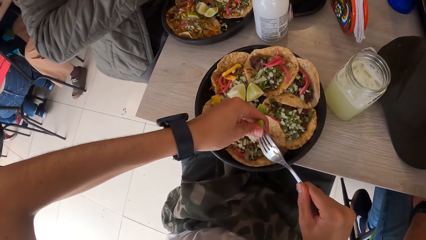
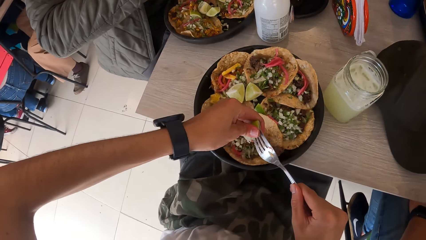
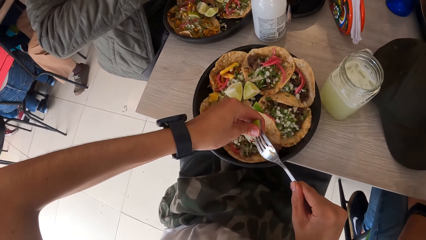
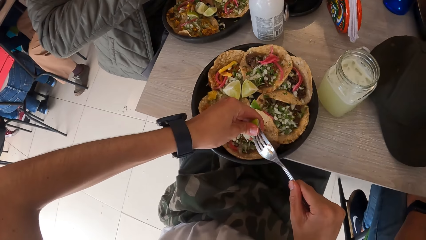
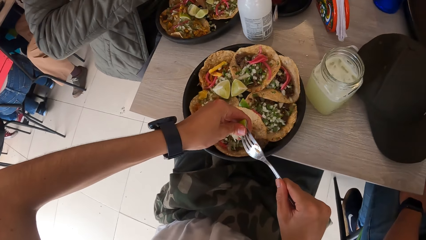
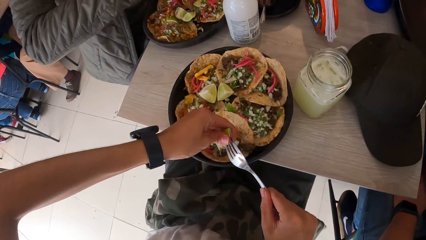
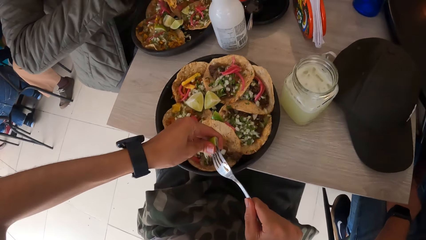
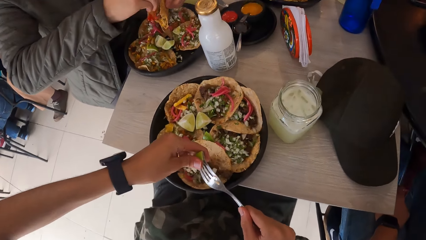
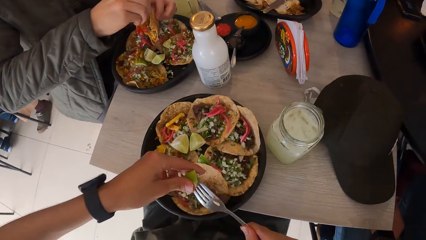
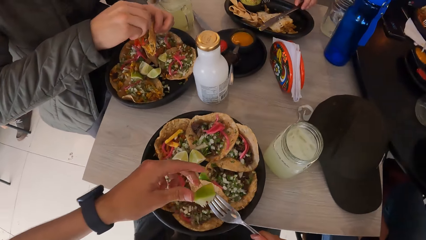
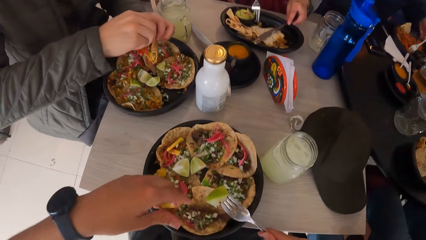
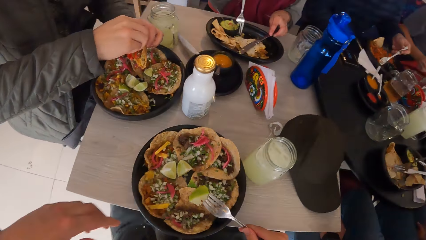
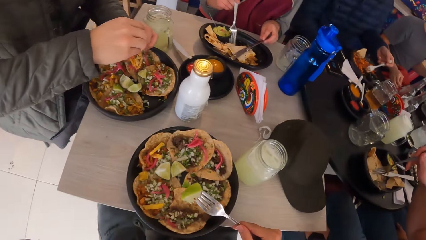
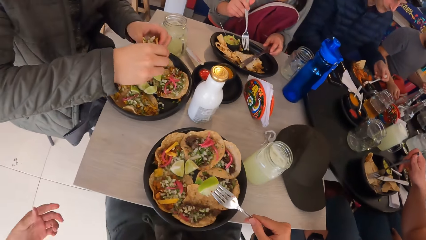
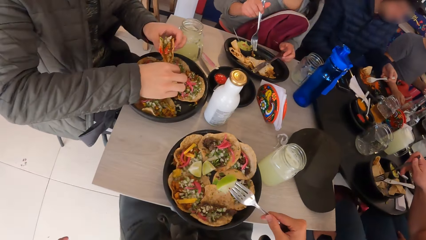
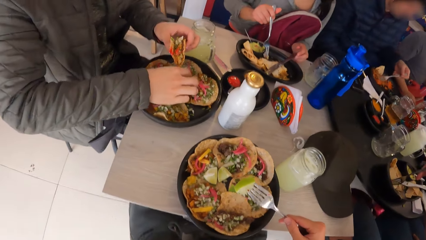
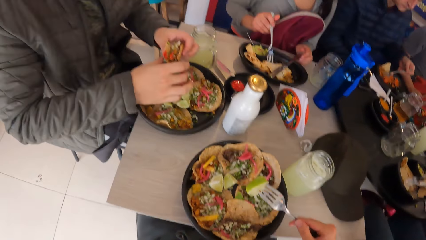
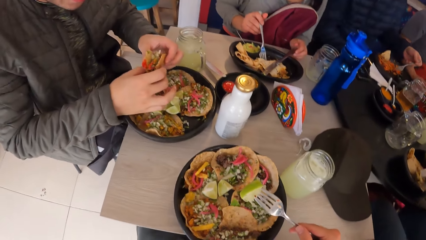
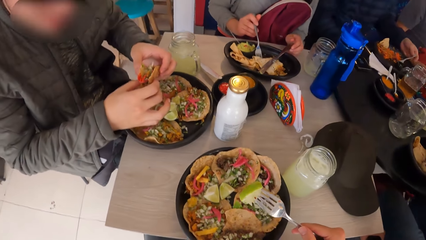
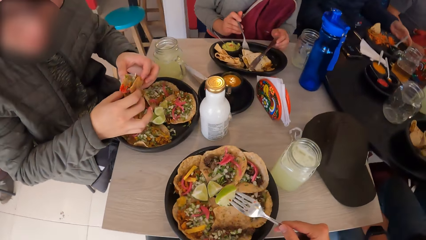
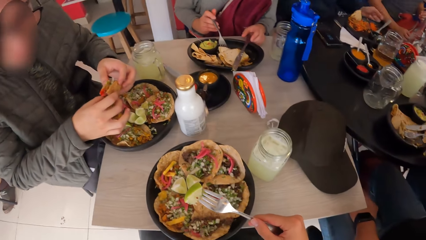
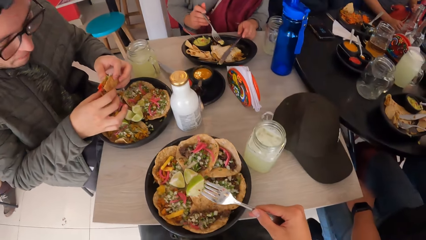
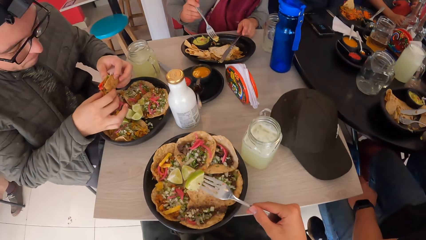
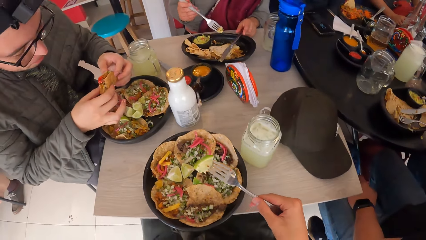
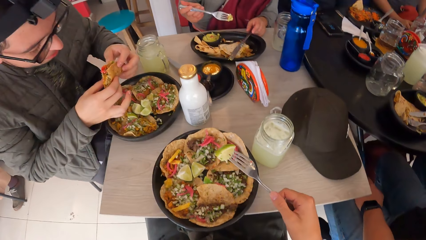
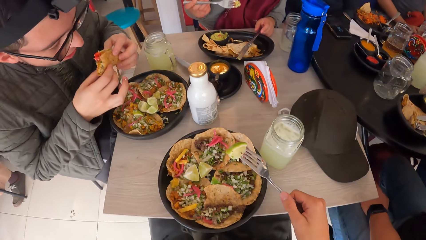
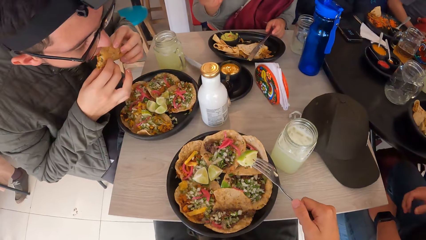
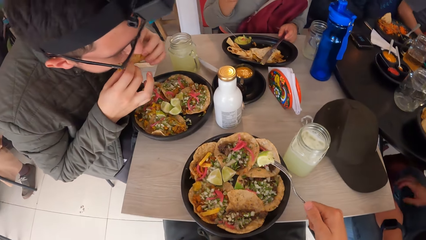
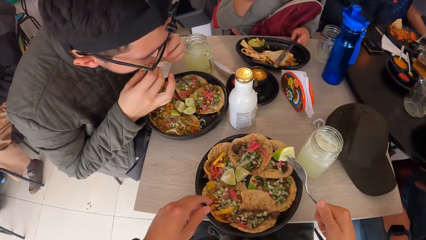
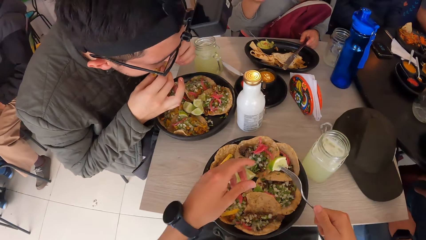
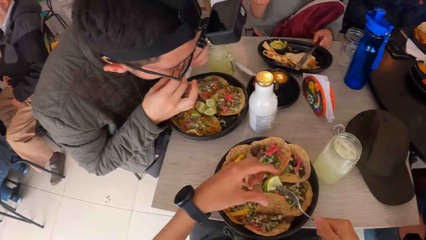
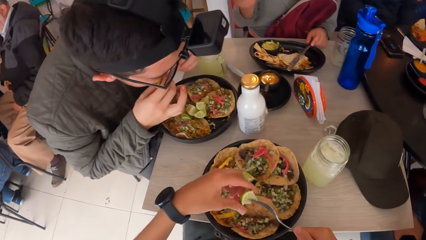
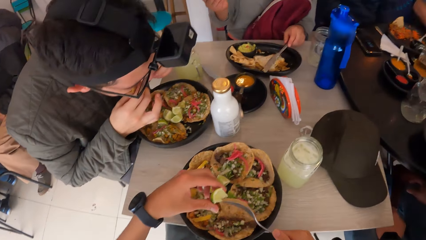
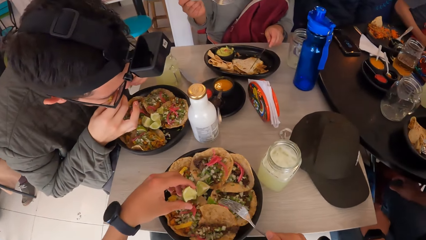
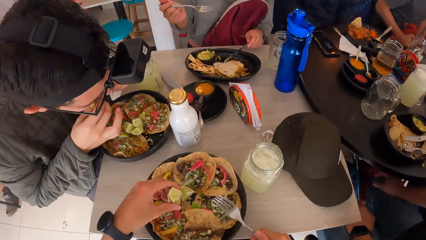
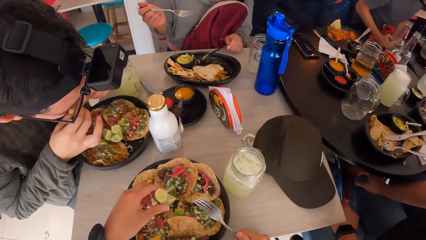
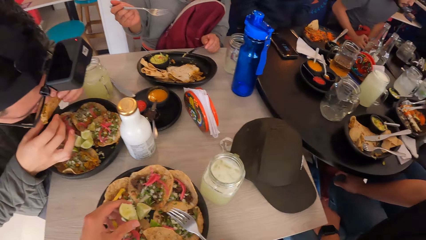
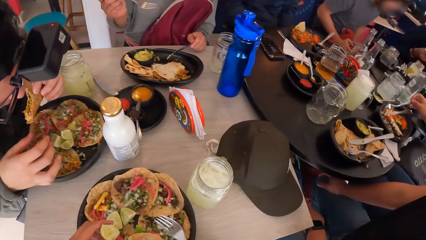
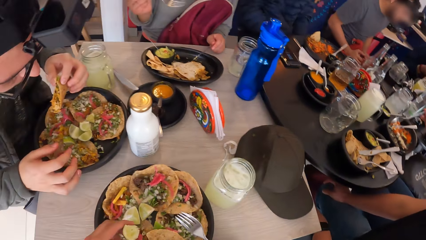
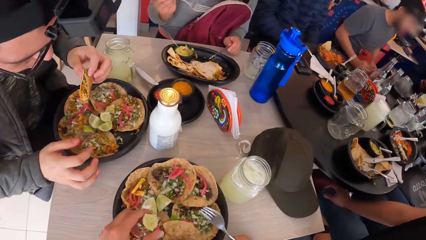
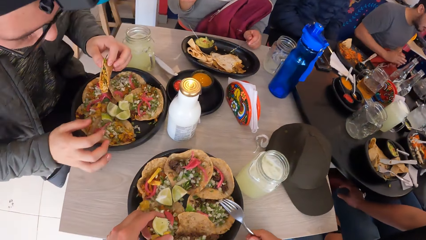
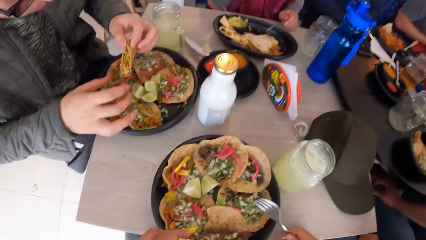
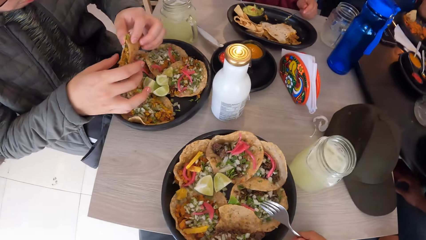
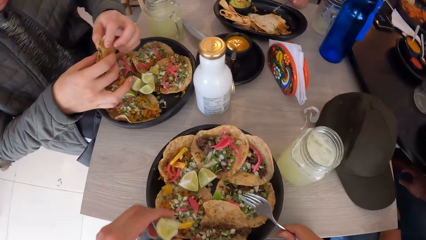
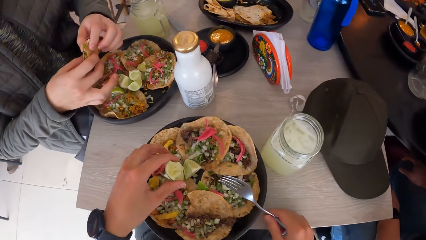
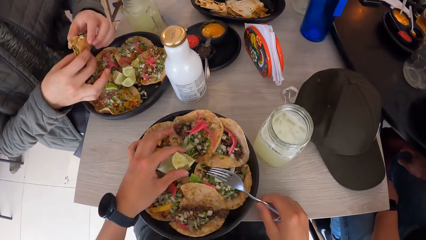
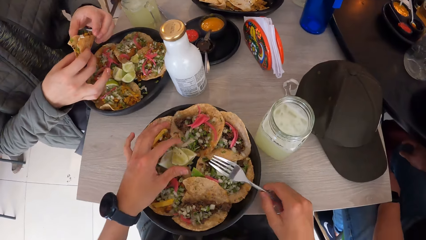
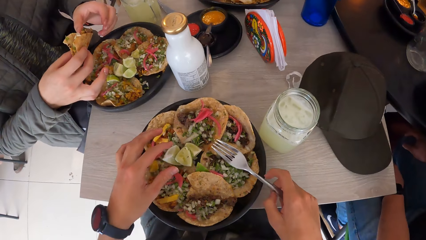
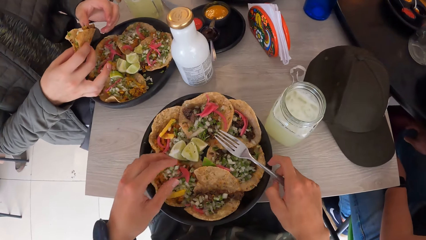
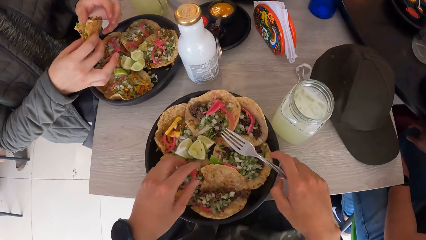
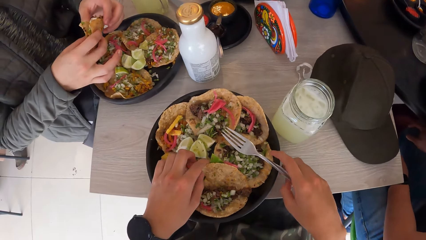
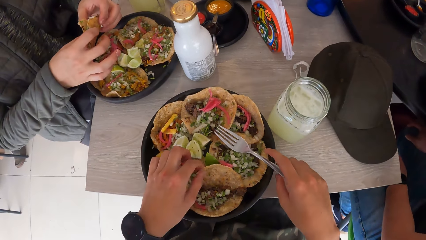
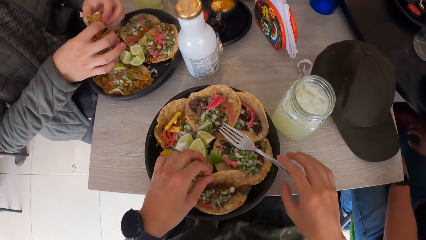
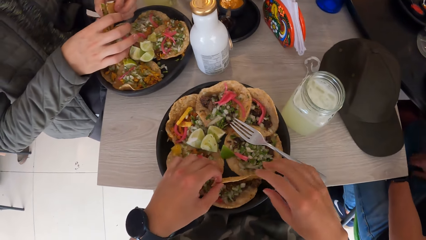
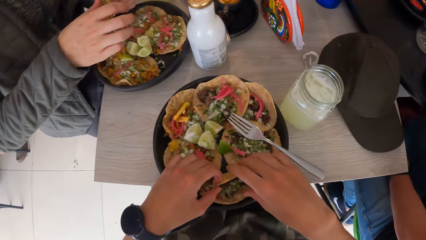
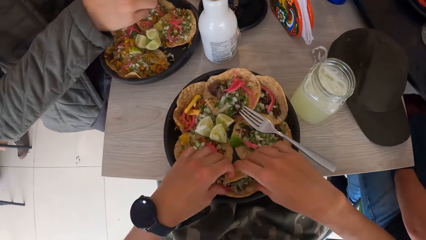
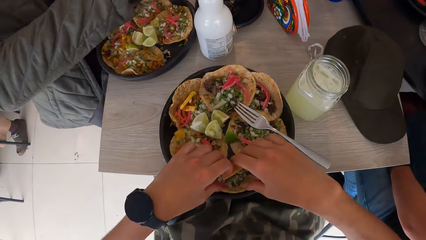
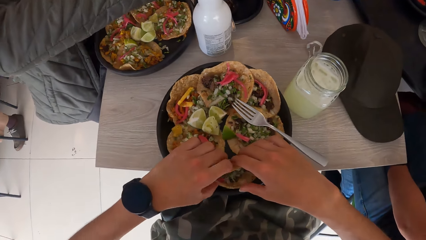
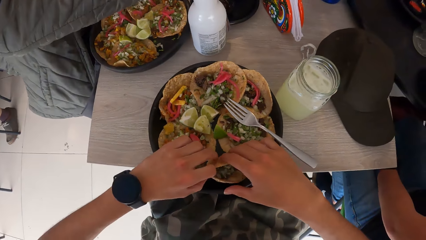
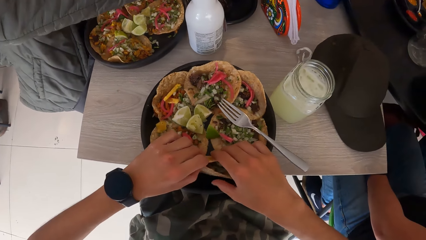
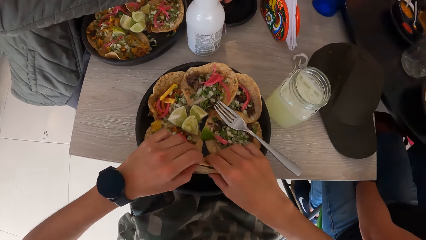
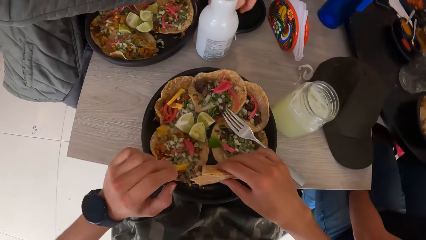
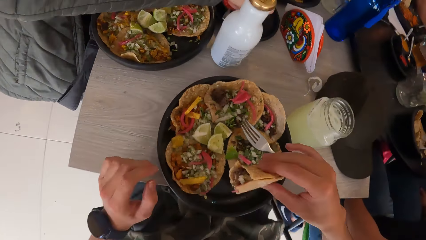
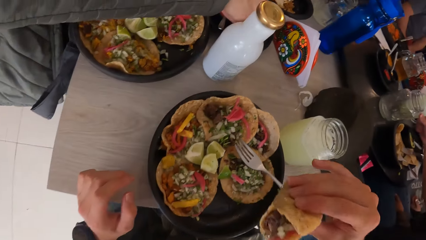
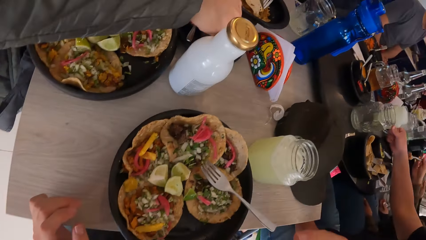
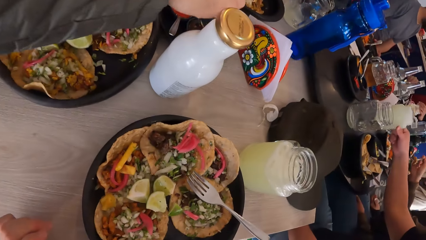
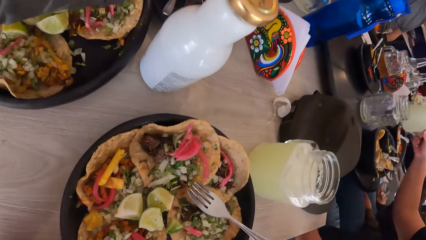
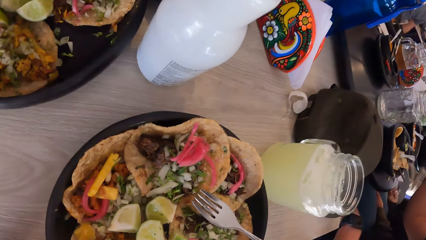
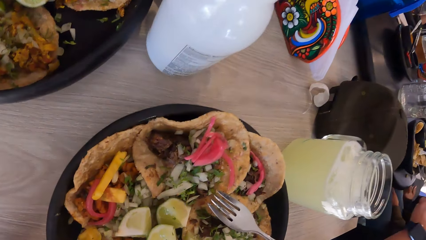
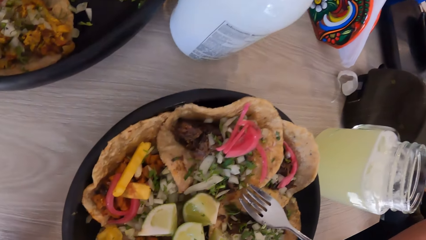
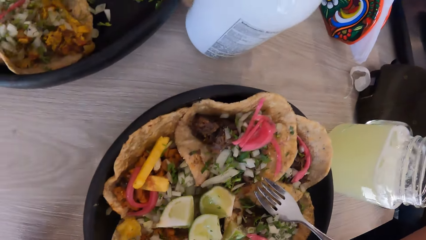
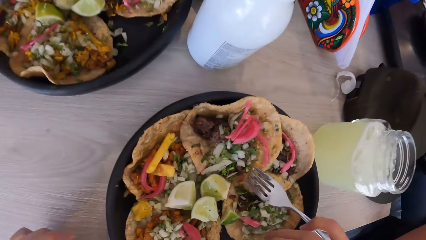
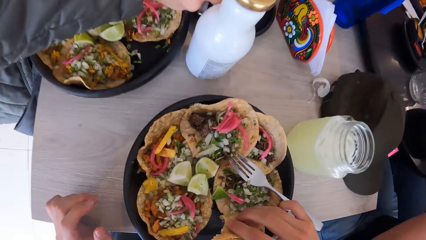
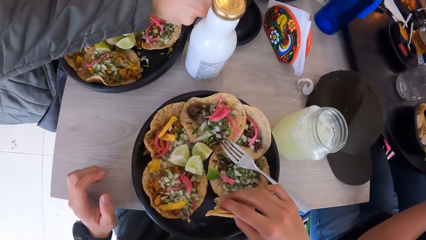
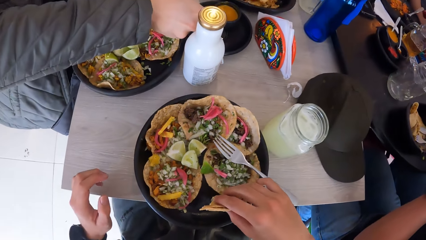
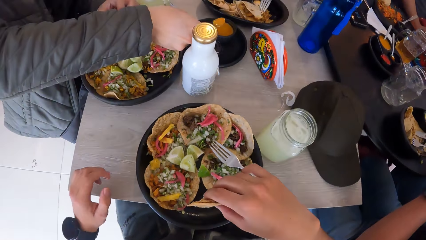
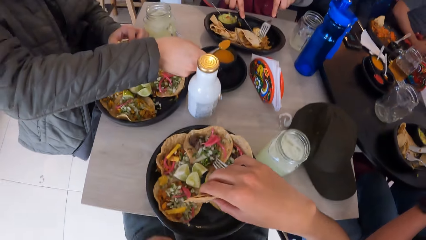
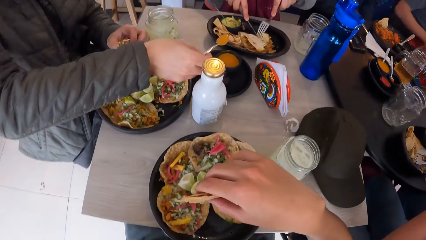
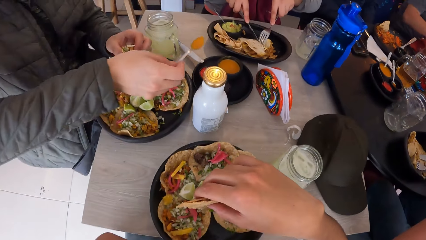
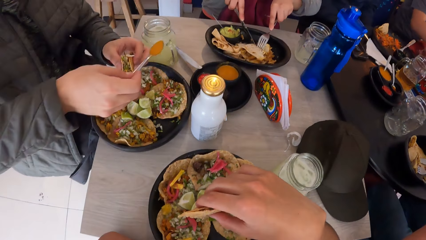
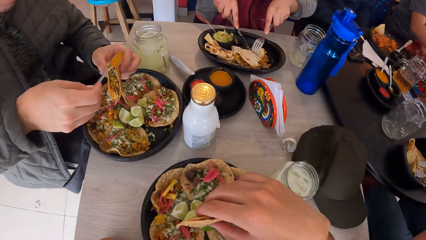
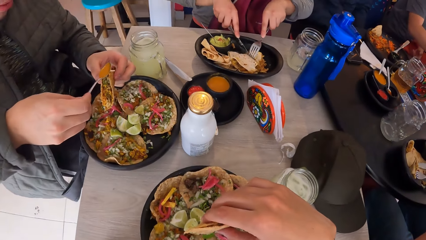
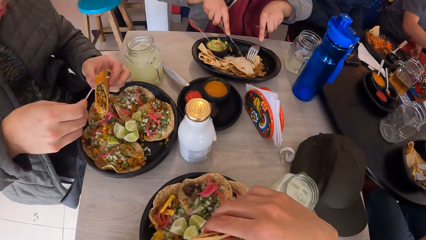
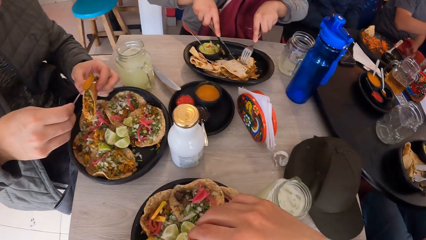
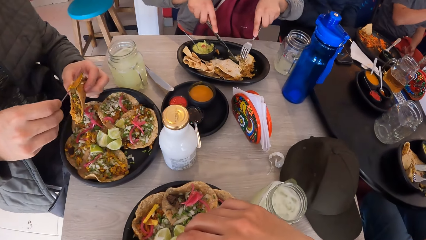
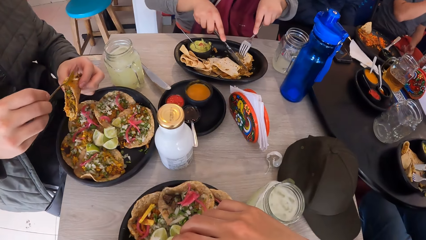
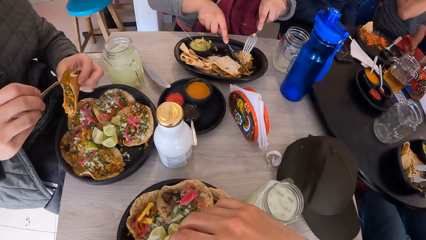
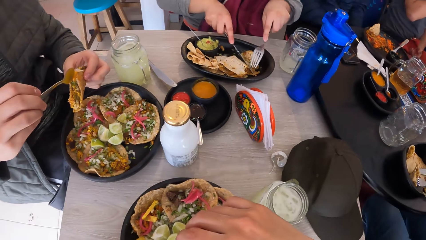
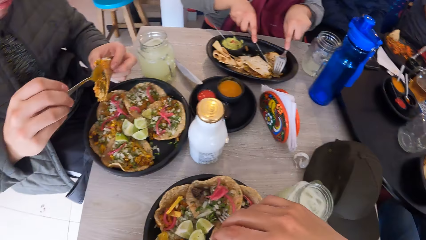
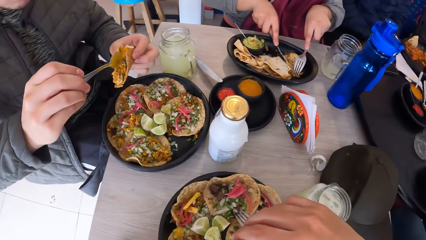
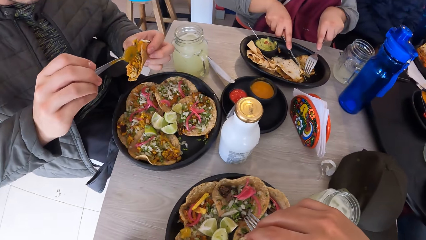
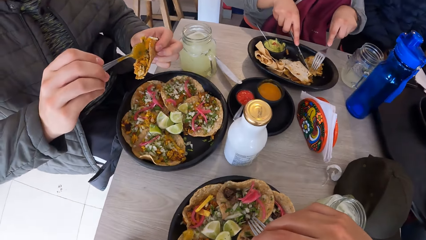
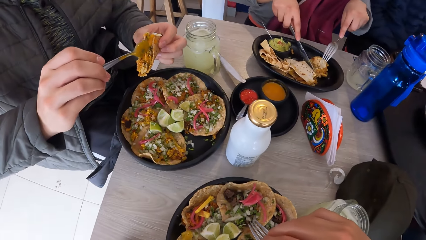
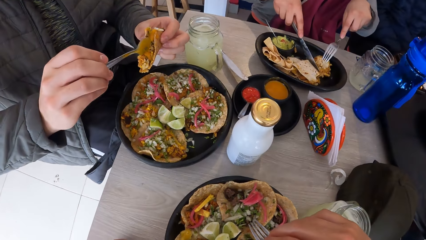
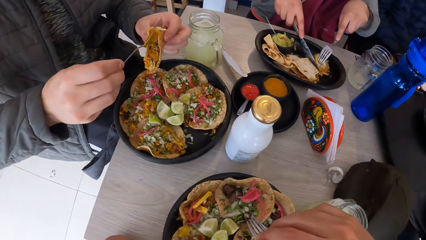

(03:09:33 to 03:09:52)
The camera wearer shakes hands. A man drops a fork on a plate on the table with his left hand. The camera wearer dialogues with another man. A woman eats taco from a plate on the table with a fork in her right hand. The other man eats taco from the plate on the table with both hands. The camera wearer removes the piece of lemon from the fork with his left hand. He drops the piece of lemon on the plate on the table with his left hand. He drops the fork on the plate on the table with his right hand. He wraps the taco or roti on the plate on the table with both hands. He picks up the roti. He eats the taco from the plate on the table with his right hand. The other man serves sauce from a bowl on the table with a spoon in his right hand. The woman cuts taco on the plate with a knife in her right hand. The other man puts sauce on the taco with the spoon in his right hand.
